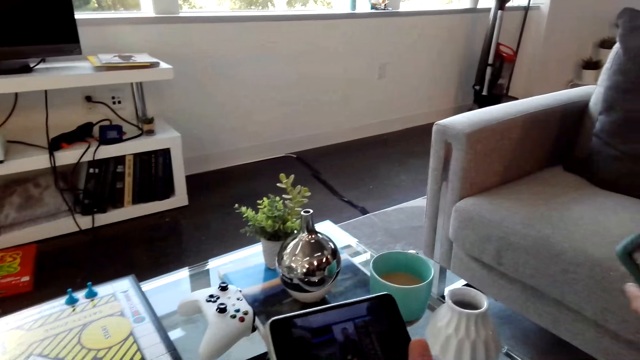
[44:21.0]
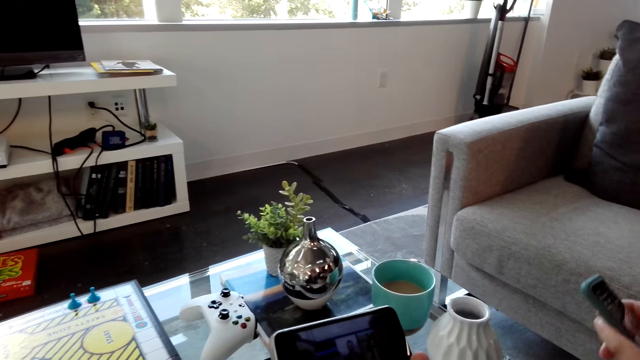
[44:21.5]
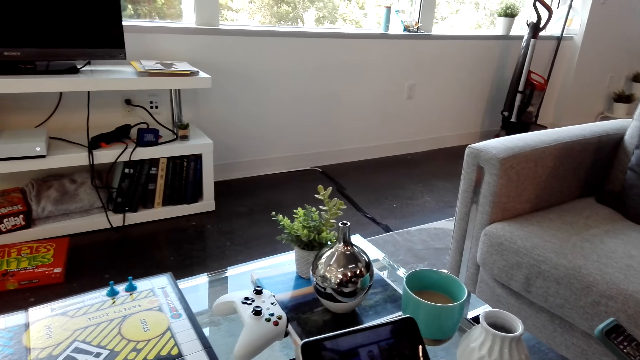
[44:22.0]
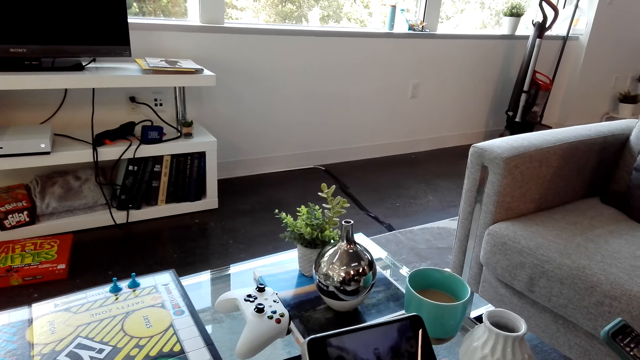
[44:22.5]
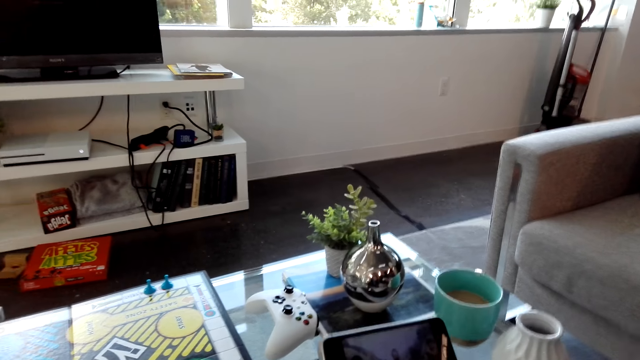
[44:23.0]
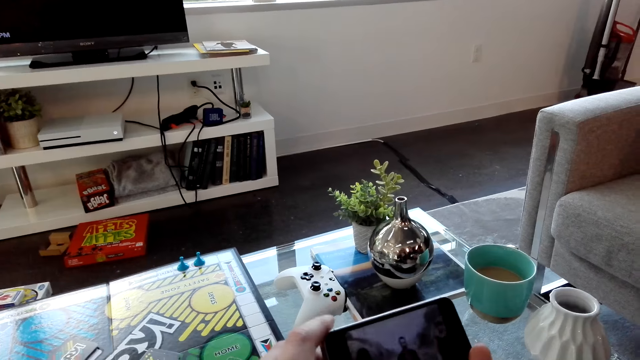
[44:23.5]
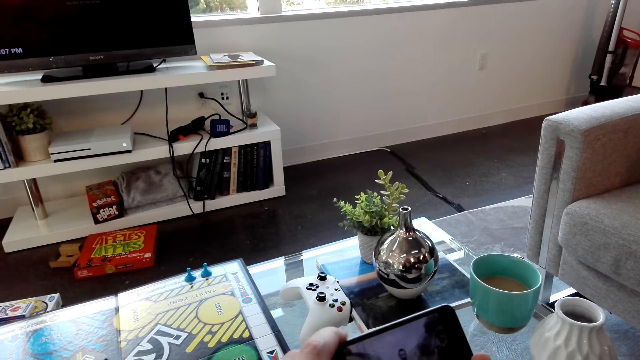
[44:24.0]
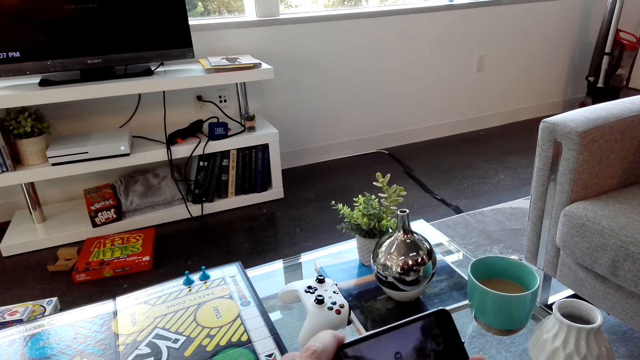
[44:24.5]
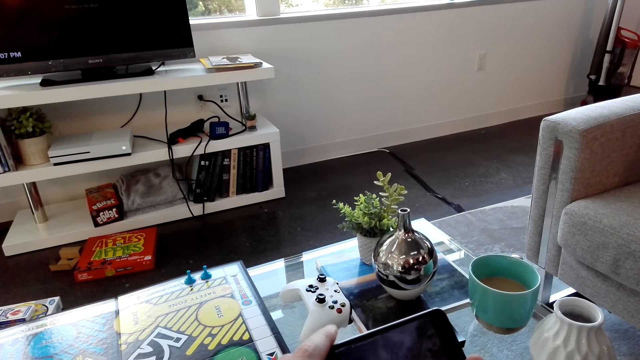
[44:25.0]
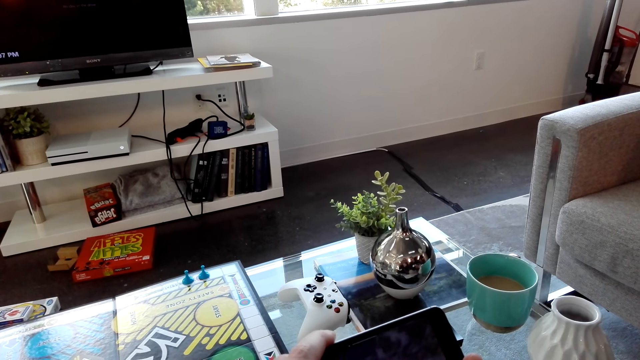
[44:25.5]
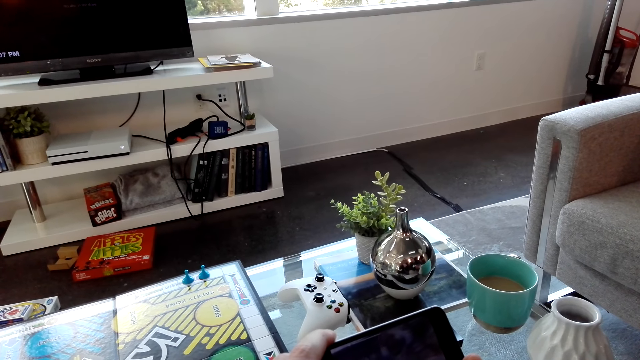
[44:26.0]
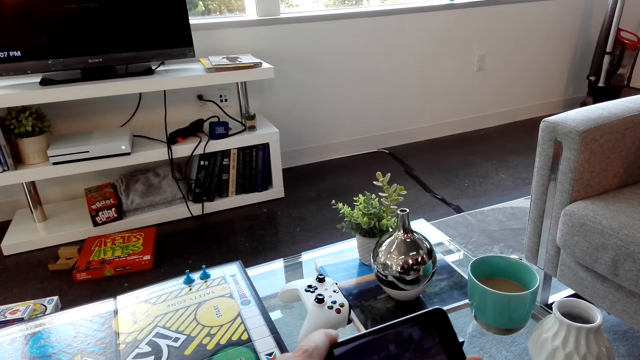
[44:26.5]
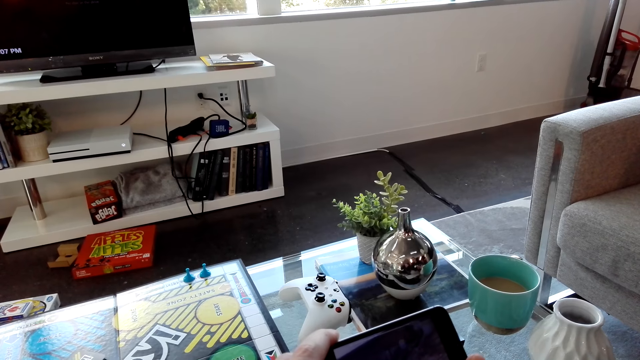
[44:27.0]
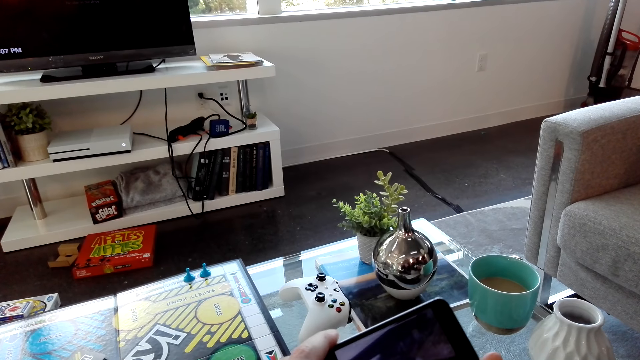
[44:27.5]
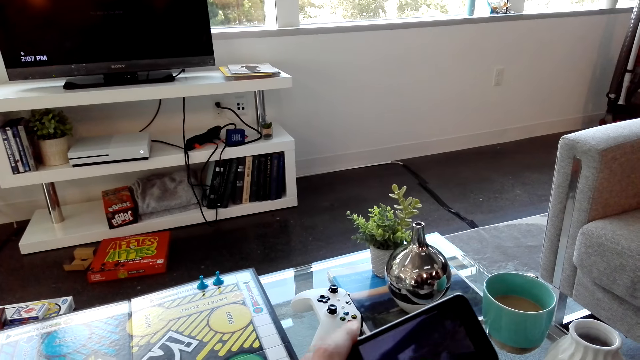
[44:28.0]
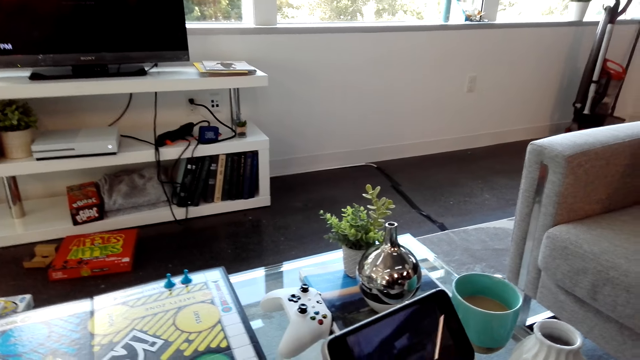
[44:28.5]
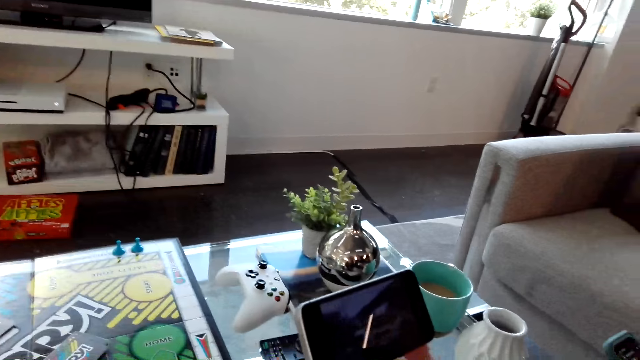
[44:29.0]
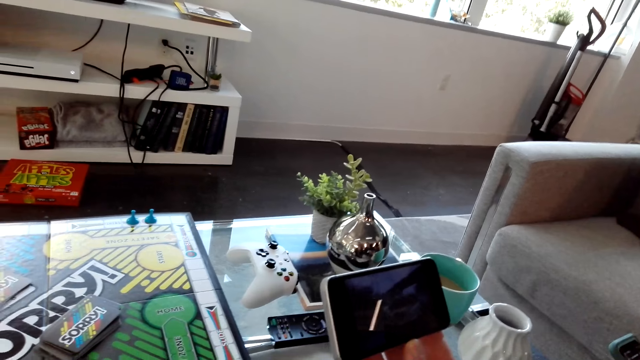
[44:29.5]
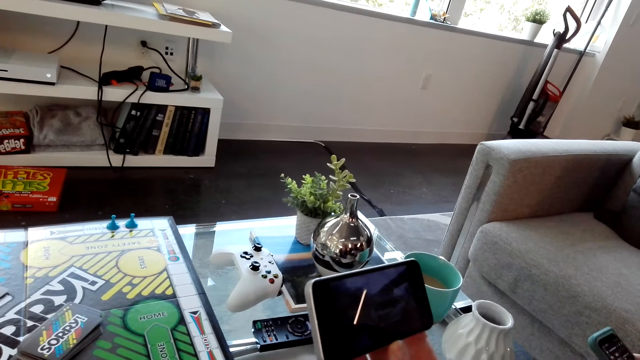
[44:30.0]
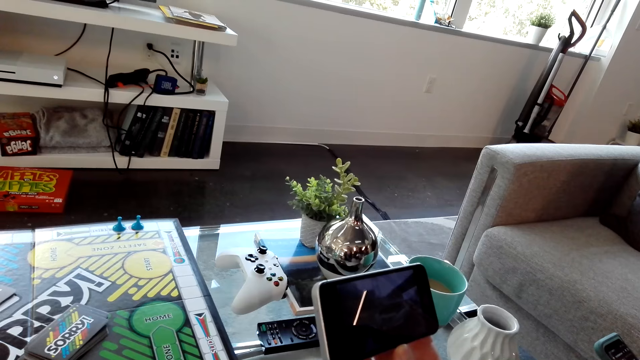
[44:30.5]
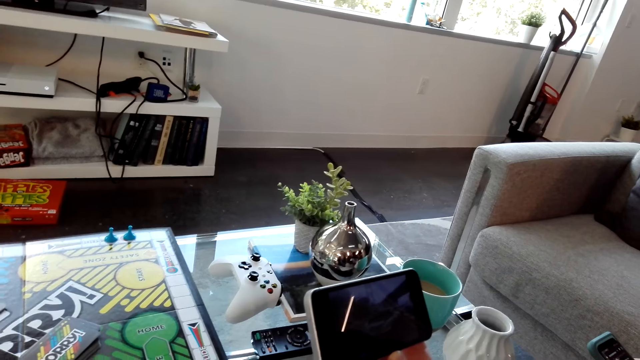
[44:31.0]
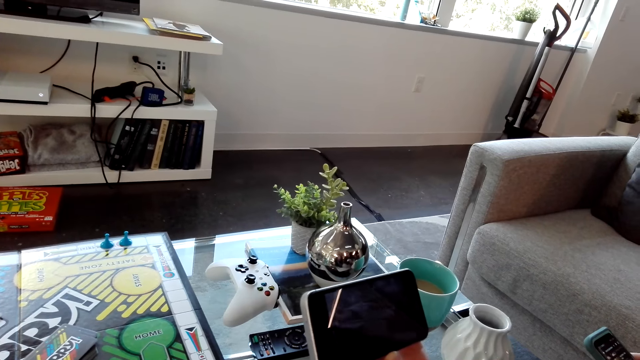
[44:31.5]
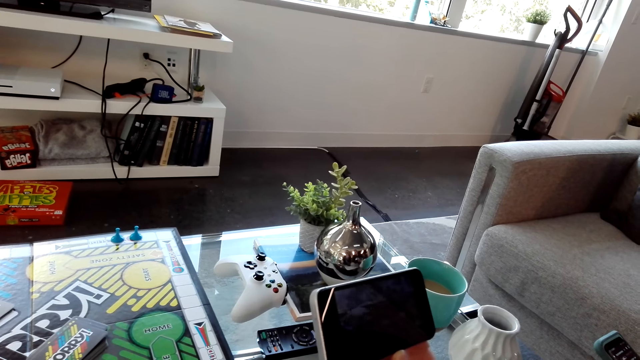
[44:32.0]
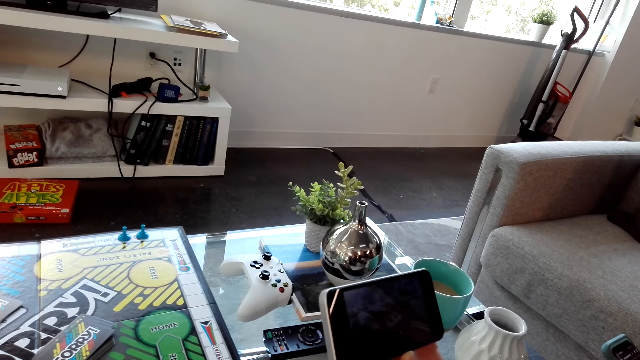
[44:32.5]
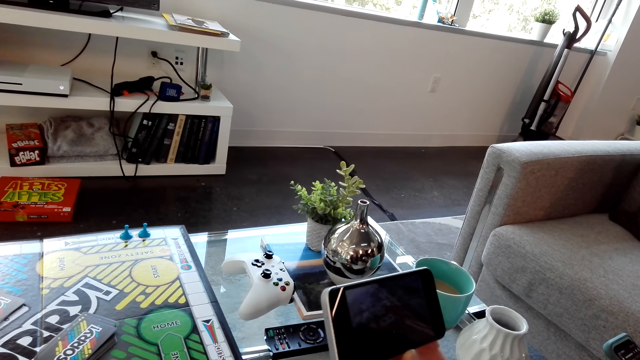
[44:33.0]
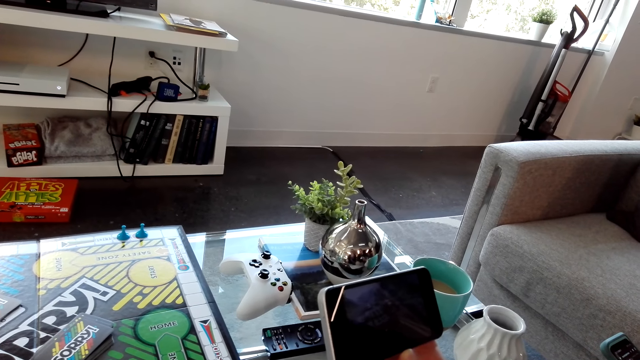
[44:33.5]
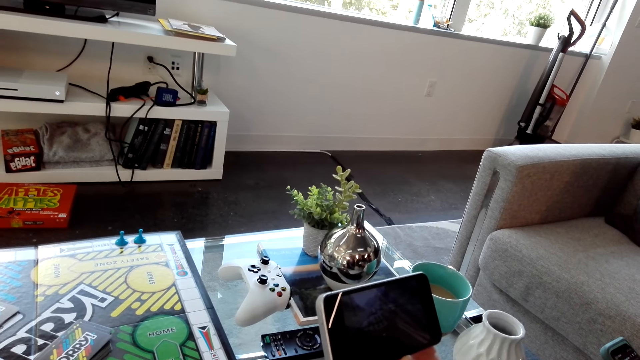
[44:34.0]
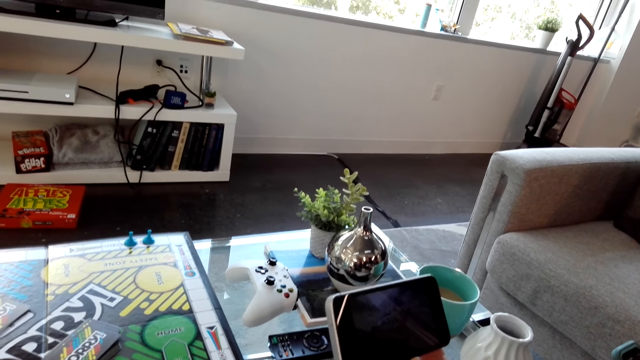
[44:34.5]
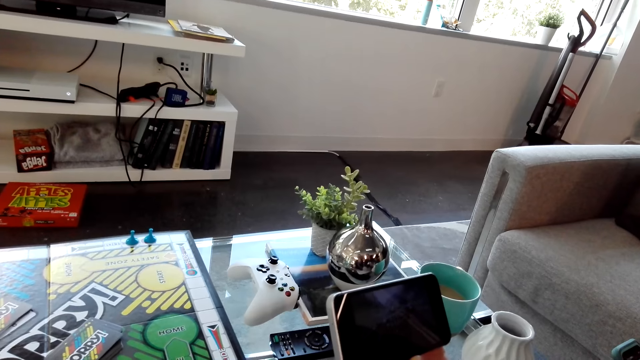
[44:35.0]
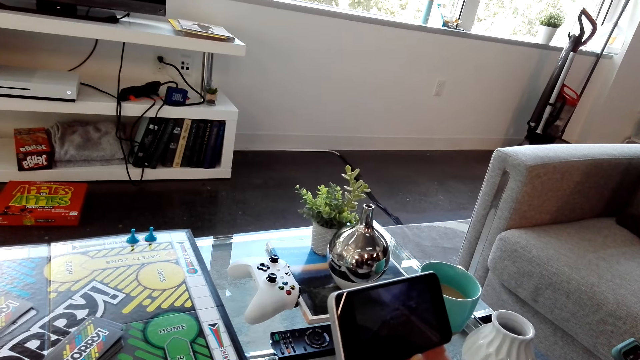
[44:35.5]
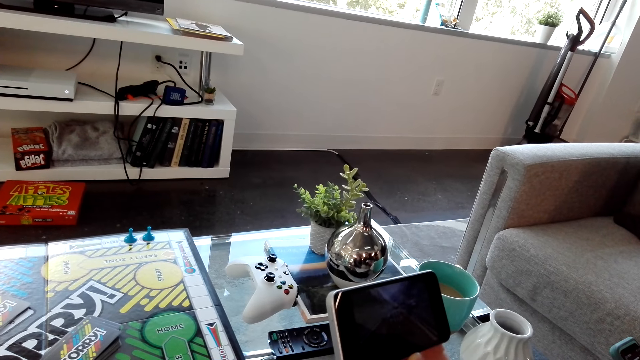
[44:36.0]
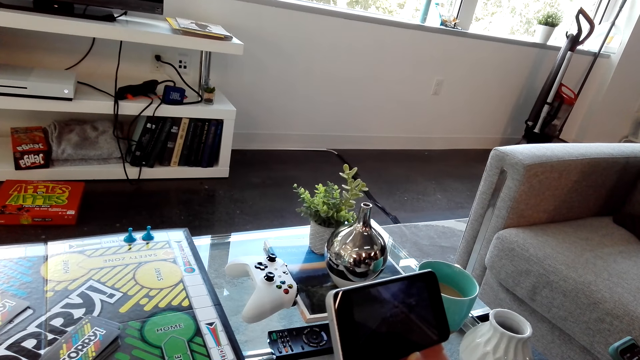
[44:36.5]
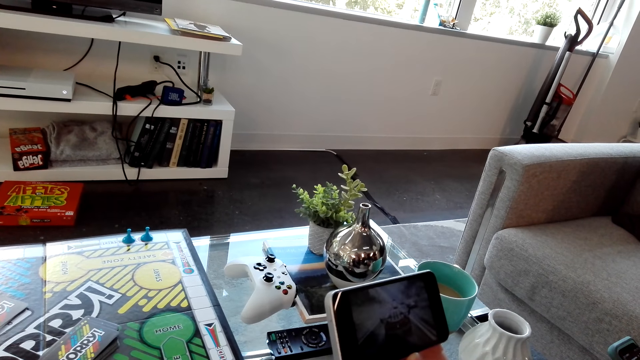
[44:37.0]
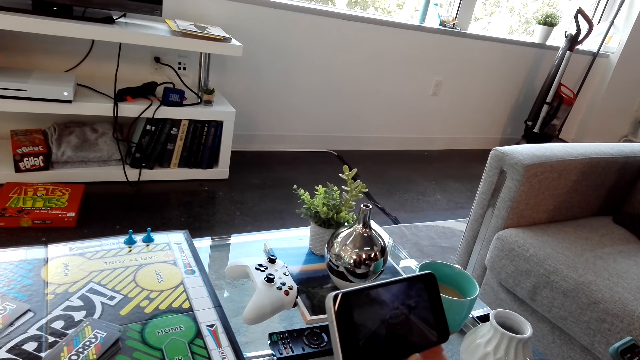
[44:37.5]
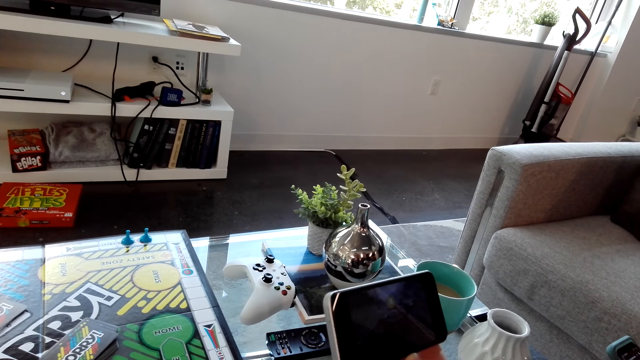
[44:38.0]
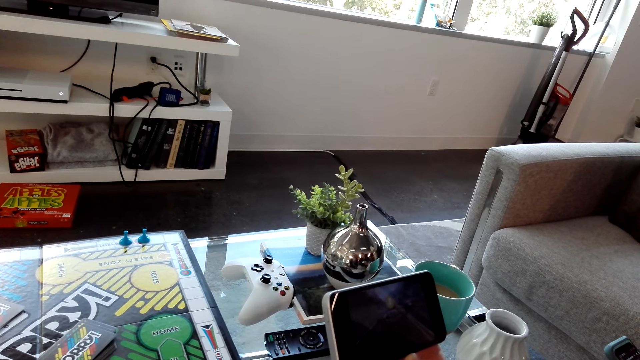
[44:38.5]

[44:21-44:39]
The camera wearer and a person watch a video on the phone. The person dialogues with the camera wearer.
